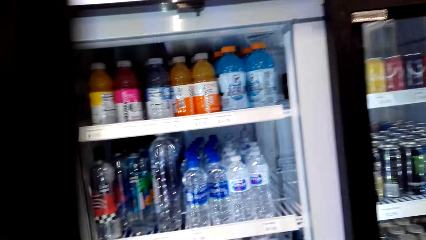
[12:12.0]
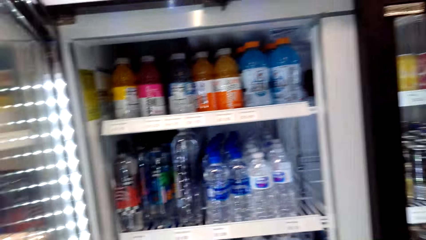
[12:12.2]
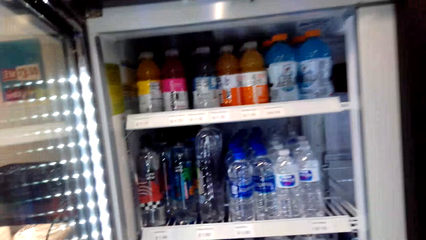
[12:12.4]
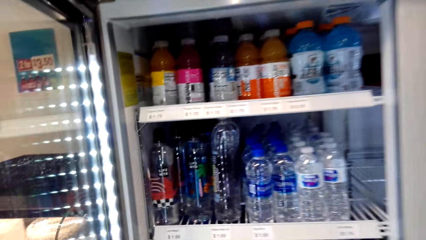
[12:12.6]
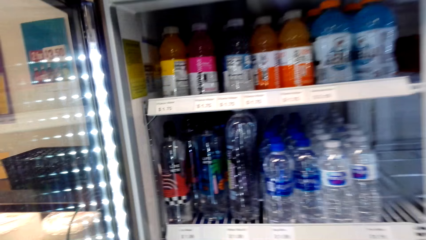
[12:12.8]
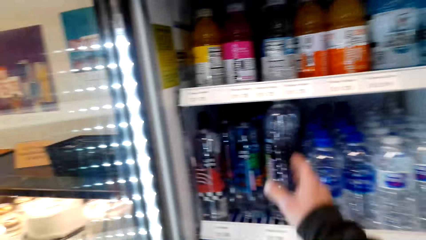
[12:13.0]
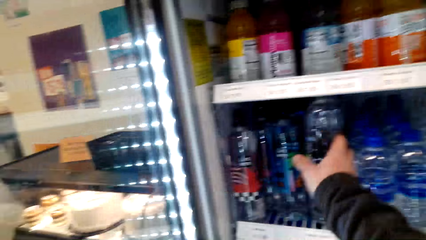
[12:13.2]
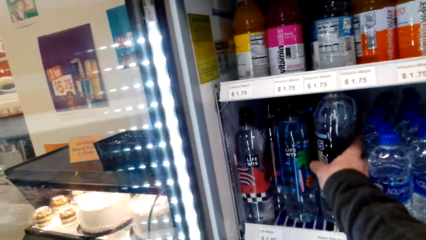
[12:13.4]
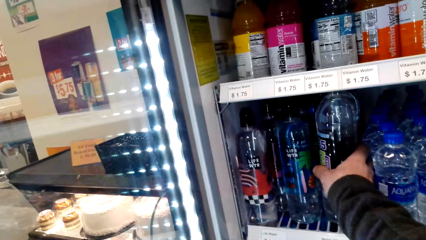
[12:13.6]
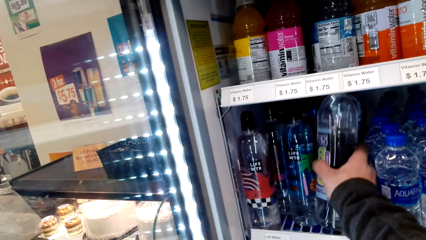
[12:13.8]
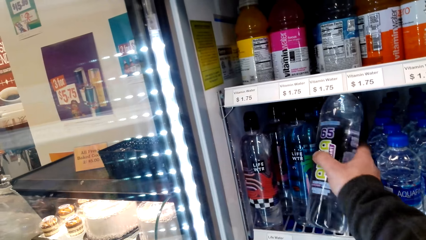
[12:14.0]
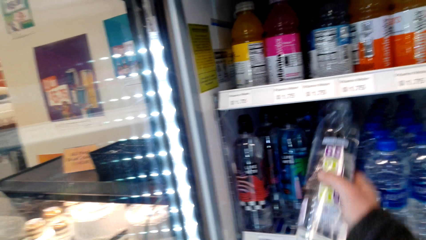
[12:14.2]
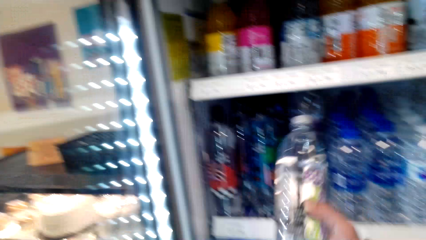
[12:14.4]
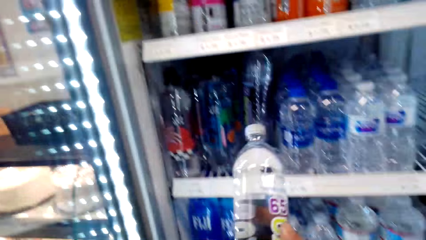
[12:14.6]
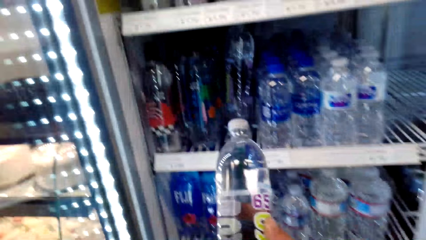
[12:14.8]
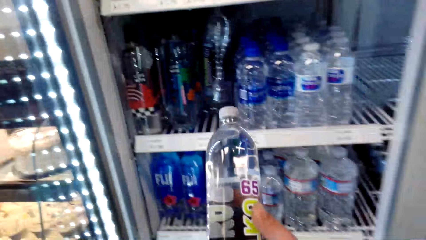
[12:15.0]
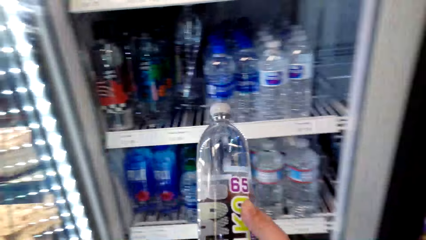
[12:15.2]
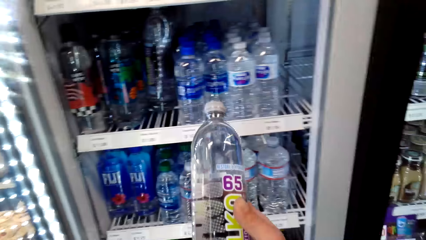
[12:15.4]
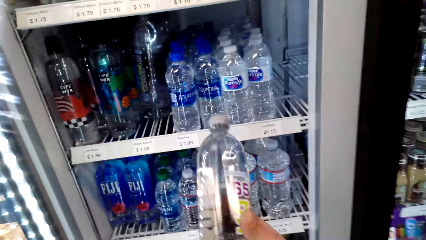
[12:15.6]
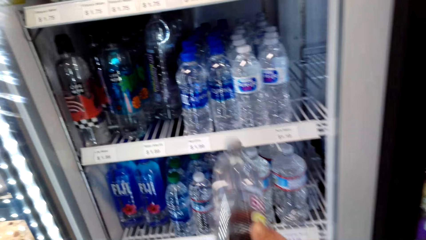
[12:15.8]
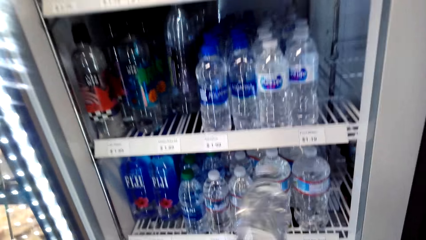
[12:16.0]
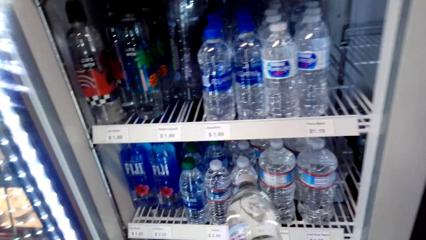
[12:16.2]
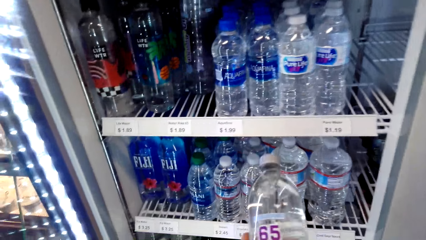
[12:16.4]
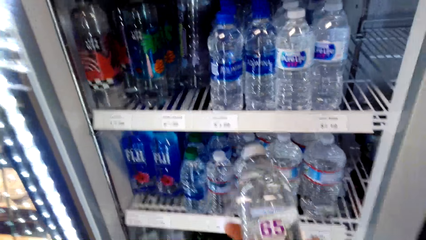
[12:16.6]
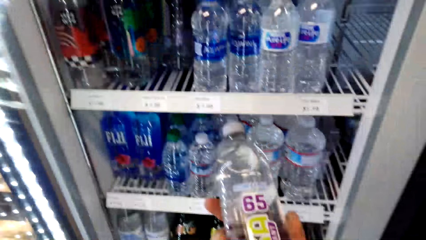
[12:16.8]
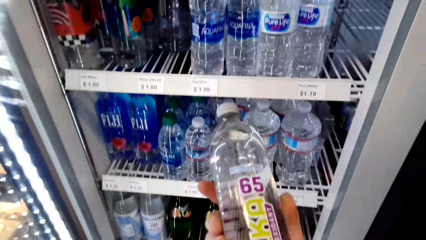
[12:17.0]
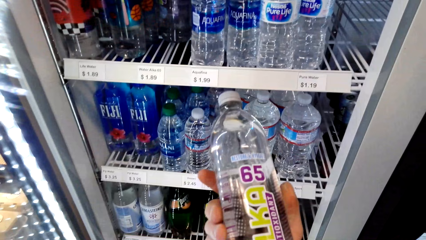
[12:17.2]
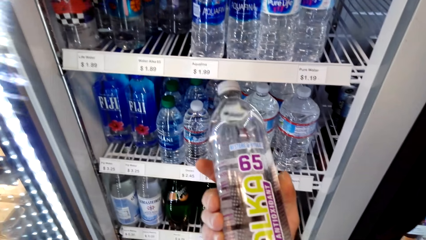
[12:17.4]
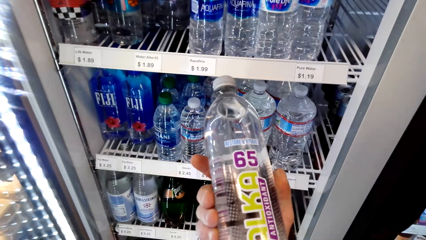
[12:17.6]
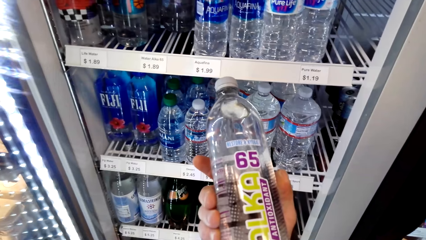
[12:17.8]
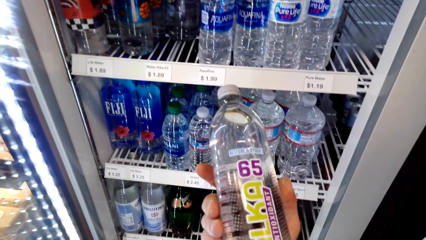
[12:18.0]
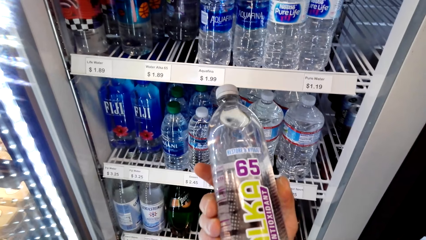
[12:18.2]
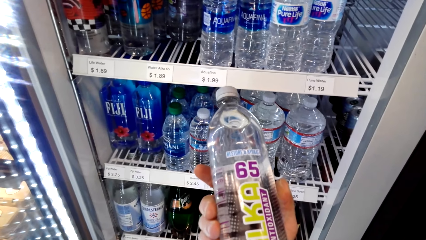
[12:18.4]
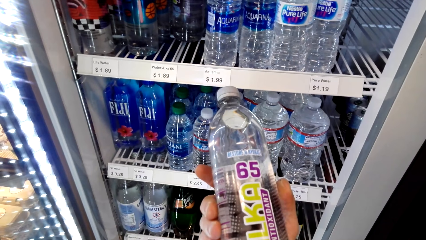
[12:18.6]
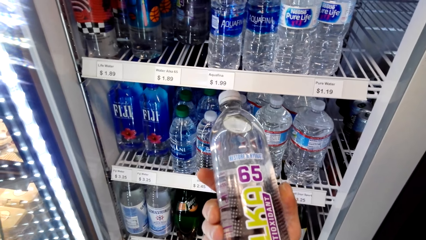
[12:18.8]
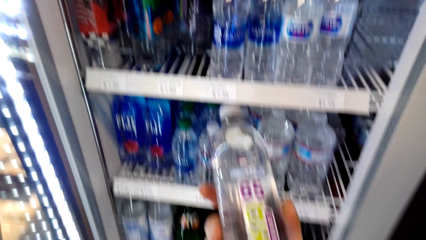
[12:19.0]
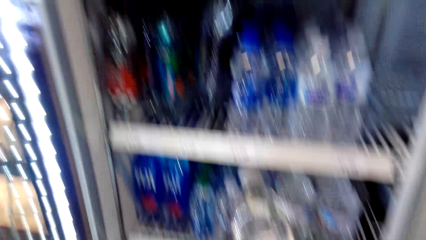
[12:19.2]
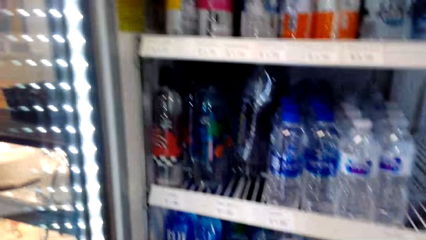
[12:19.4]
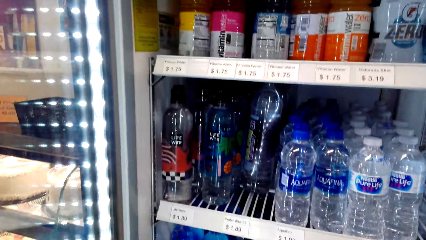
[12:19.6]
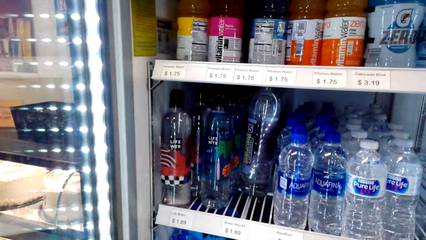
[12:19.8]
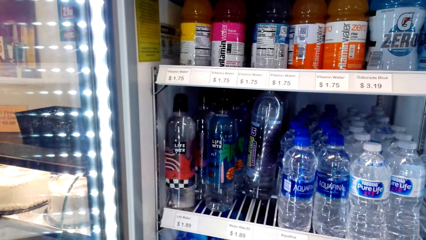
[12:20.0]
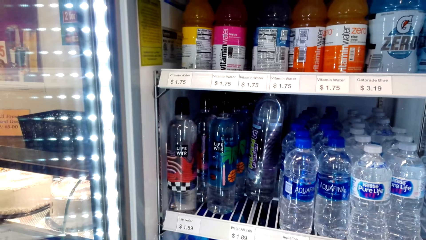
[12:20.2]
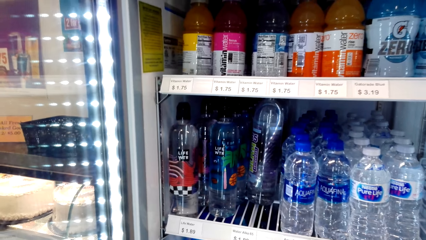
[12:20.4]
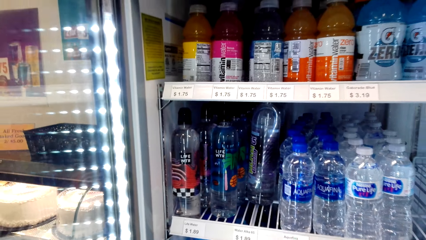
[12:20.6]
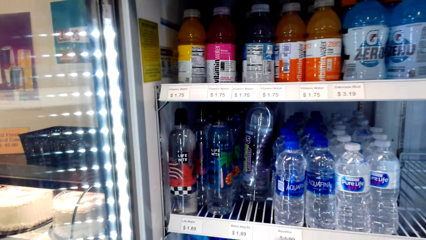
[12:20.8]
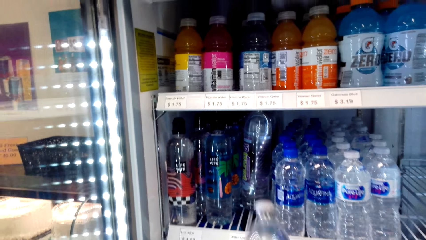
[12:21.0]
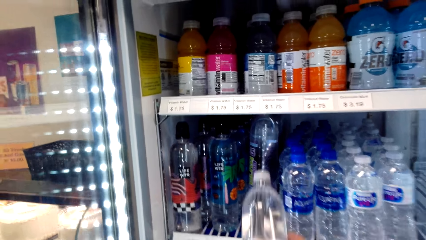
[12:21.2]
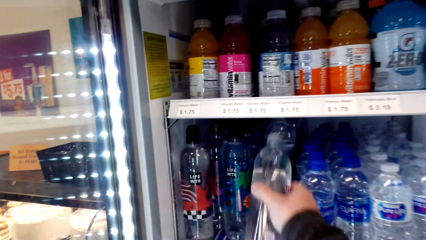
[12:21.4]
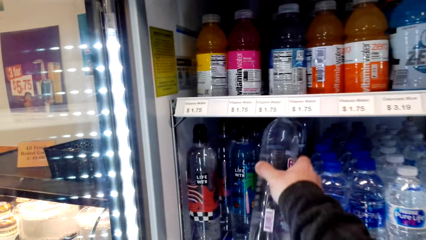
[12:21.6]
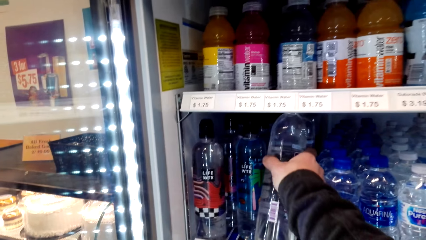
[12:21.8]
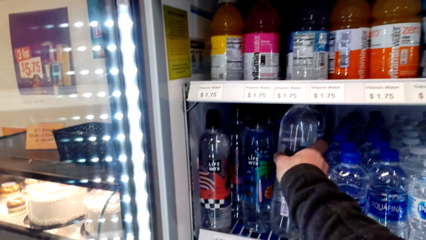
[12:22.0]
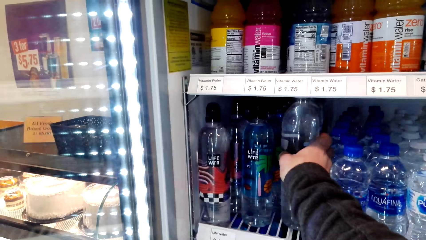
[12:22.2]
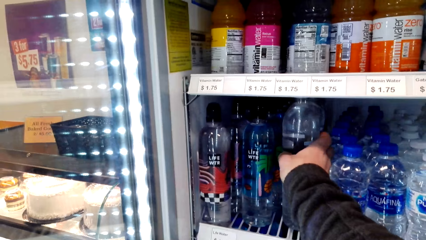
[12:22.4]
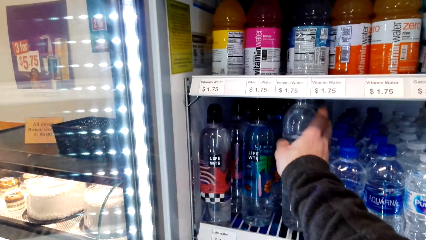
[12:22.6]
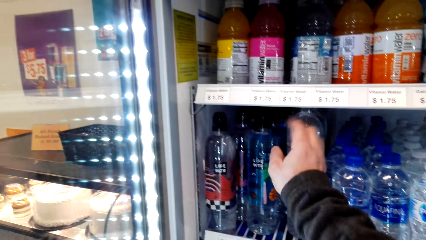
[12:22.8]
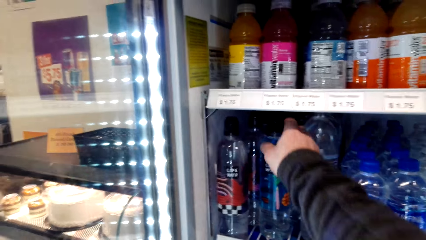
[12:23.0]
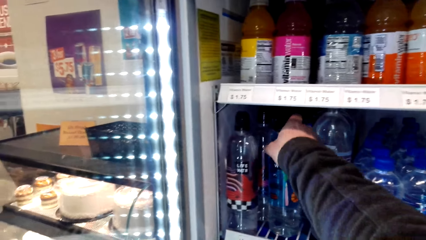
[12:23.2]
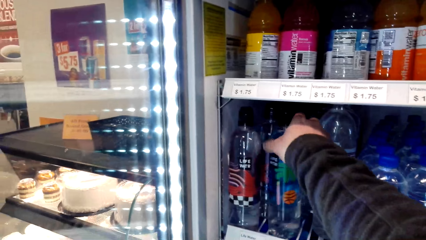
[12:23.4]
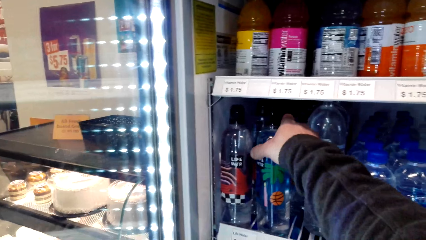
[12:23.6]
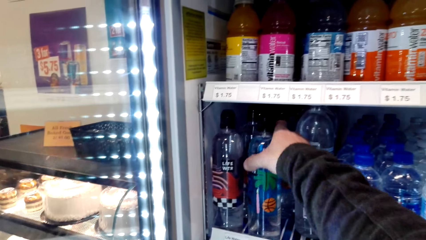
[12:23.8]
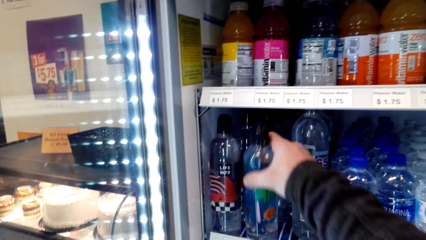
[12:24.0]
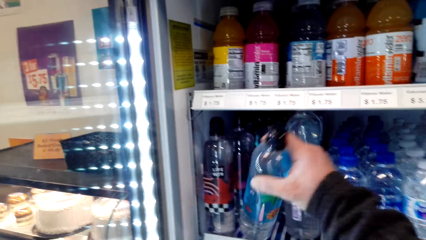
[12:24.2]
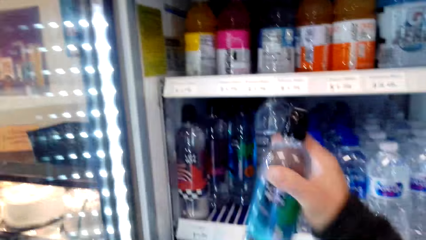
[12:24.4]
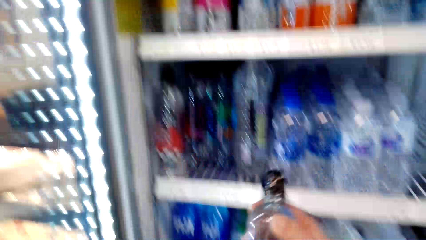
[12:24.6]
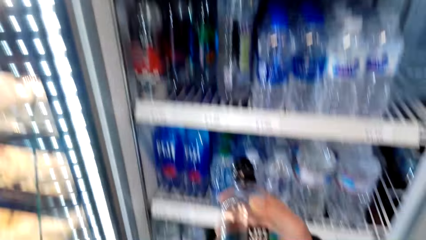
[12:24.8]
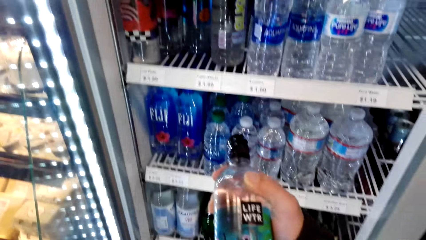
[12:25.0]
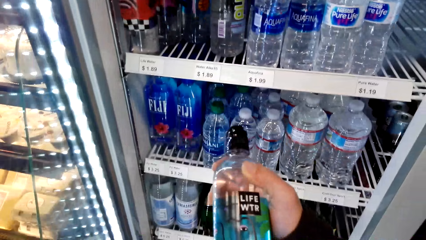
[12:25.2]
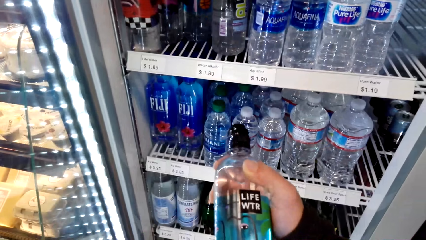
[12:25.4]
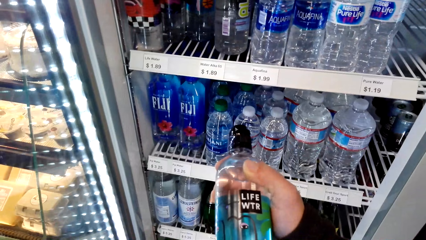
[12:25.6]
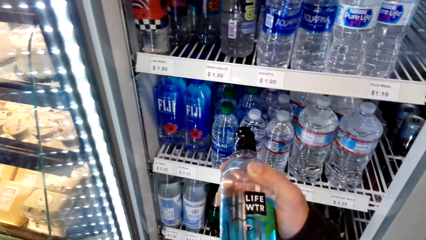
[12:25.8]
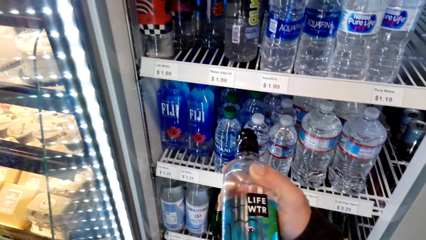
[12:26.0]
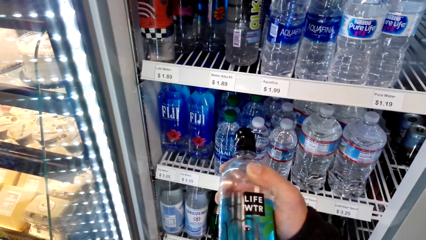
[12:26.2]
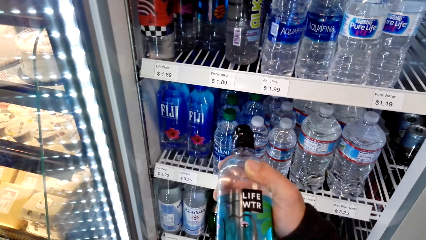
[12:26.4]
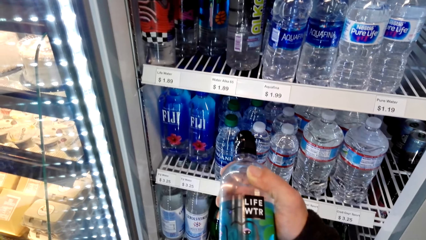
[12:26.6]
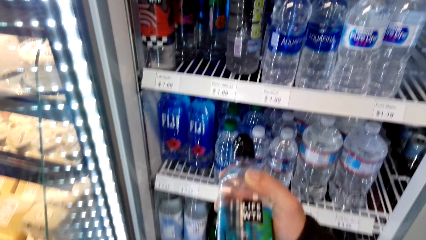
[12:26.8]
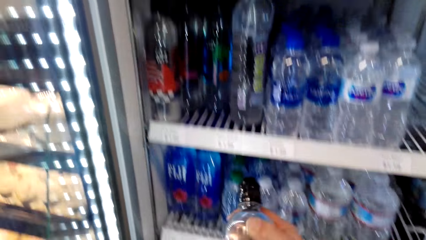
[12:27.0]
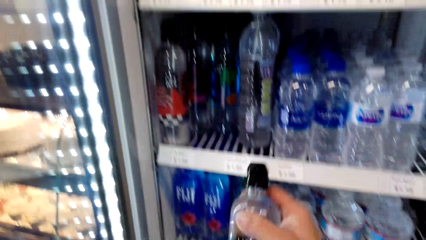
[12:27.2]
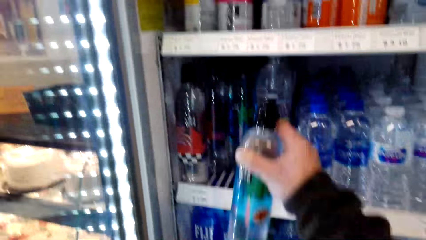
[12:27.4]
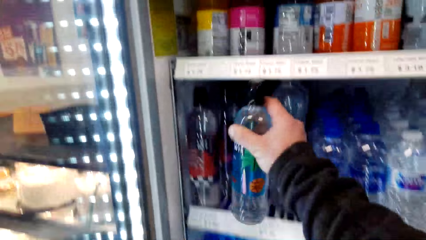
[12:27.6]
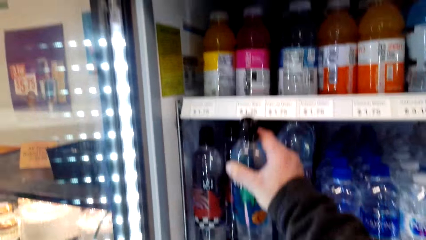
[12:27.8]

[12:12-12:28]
The camera wearer picks up the water from the fridge. They hold the bottle of water on the hand and look at the bottle of water. They look at the fridge. They put the bottle of water in the fridge. They pick up the water from the fridge. They hold the bottle of water on the hand and look at the bottle of water.
